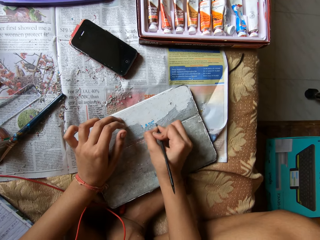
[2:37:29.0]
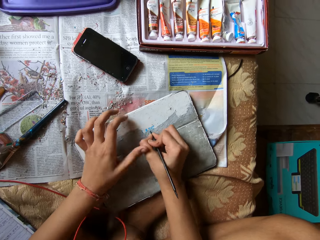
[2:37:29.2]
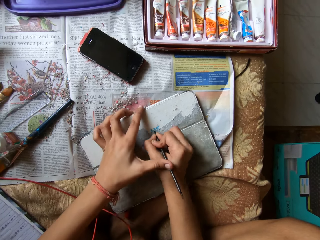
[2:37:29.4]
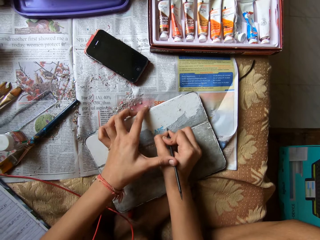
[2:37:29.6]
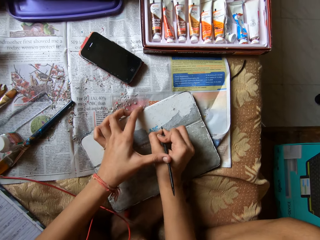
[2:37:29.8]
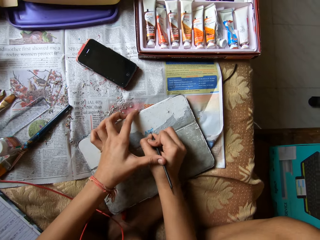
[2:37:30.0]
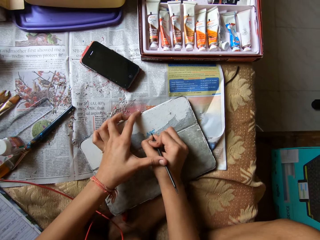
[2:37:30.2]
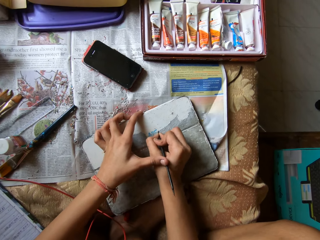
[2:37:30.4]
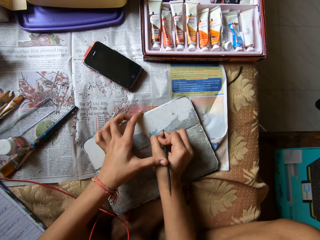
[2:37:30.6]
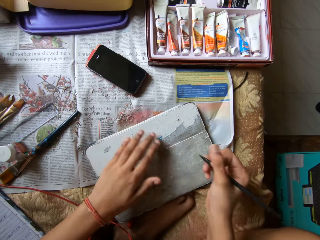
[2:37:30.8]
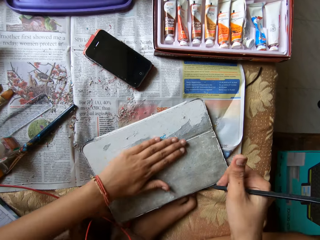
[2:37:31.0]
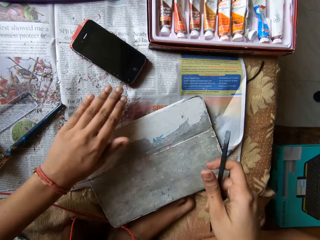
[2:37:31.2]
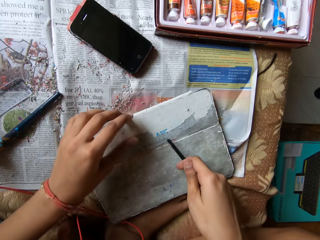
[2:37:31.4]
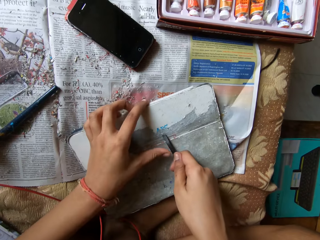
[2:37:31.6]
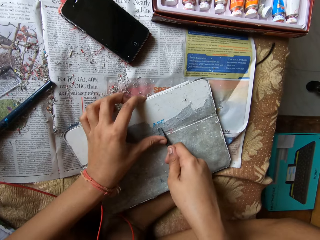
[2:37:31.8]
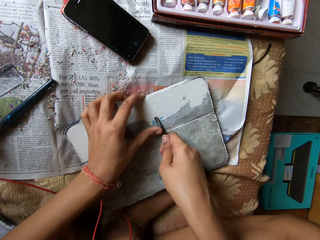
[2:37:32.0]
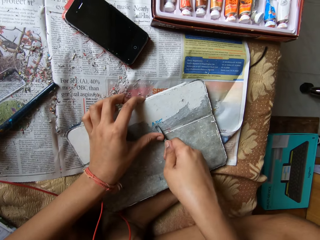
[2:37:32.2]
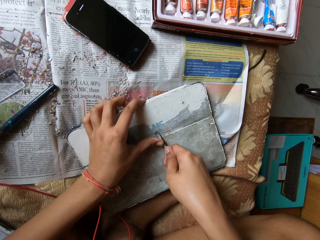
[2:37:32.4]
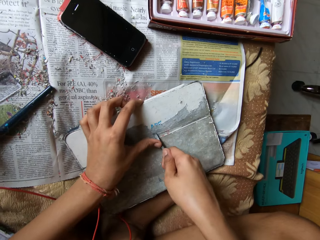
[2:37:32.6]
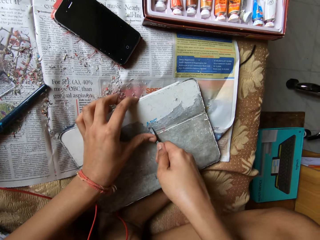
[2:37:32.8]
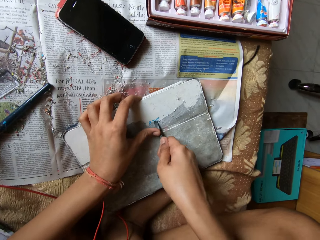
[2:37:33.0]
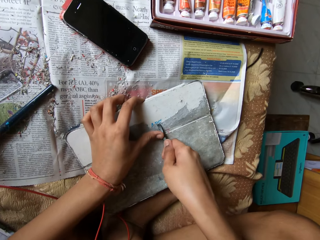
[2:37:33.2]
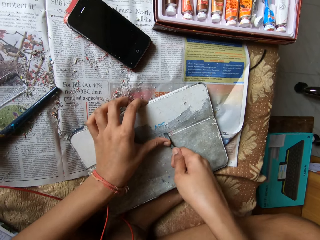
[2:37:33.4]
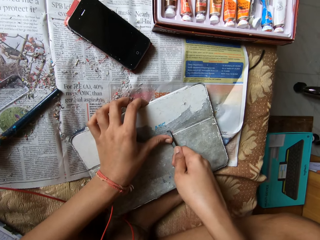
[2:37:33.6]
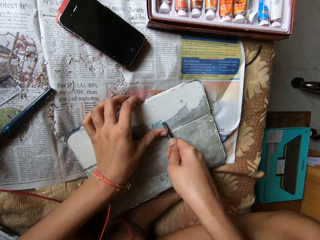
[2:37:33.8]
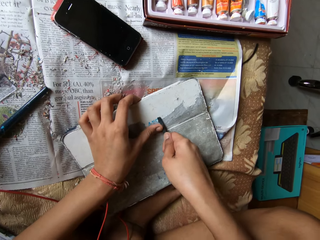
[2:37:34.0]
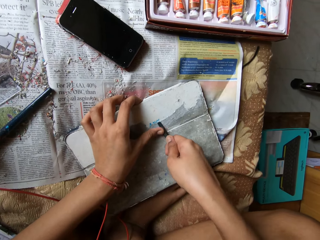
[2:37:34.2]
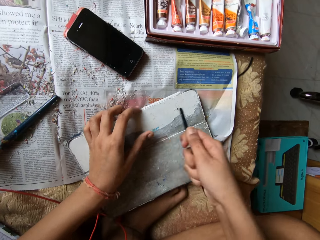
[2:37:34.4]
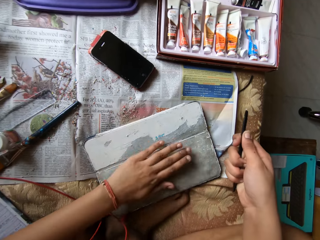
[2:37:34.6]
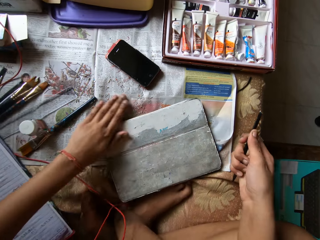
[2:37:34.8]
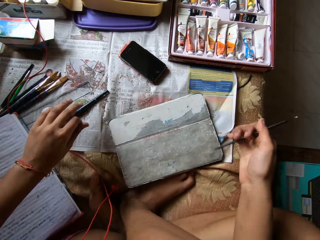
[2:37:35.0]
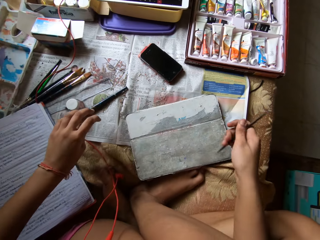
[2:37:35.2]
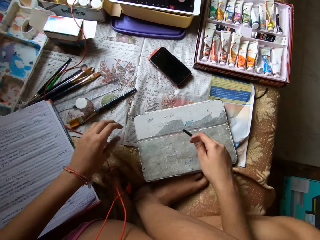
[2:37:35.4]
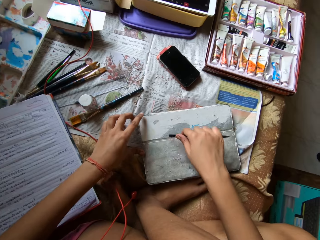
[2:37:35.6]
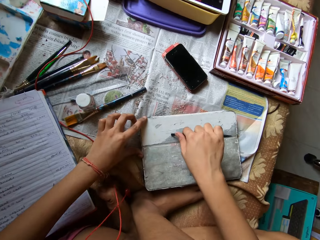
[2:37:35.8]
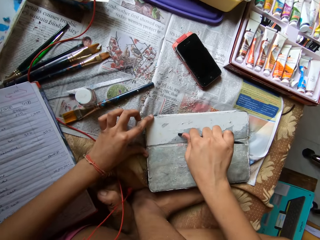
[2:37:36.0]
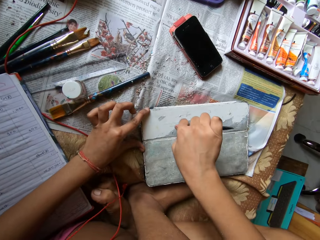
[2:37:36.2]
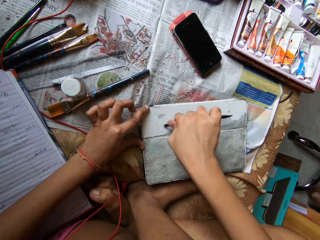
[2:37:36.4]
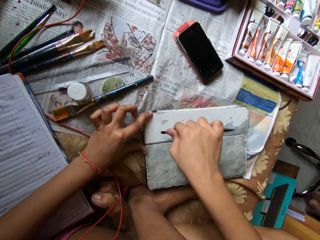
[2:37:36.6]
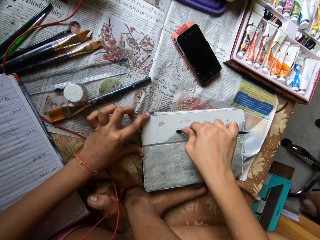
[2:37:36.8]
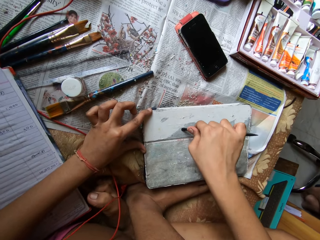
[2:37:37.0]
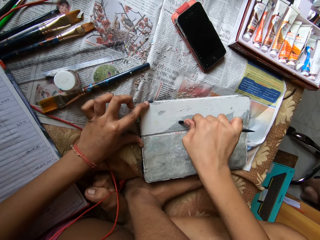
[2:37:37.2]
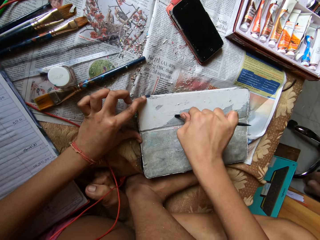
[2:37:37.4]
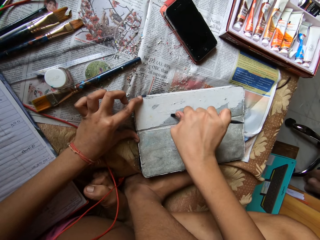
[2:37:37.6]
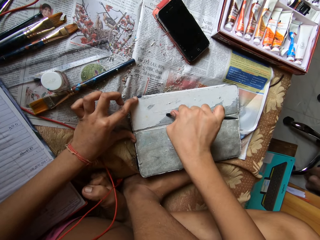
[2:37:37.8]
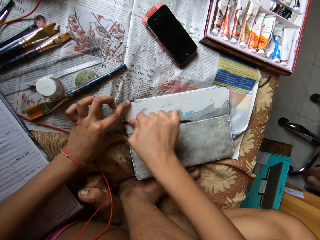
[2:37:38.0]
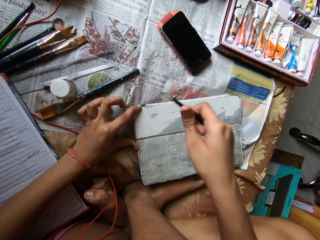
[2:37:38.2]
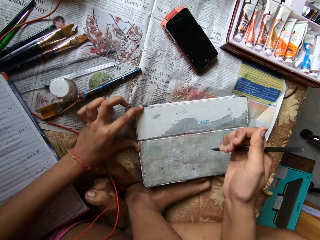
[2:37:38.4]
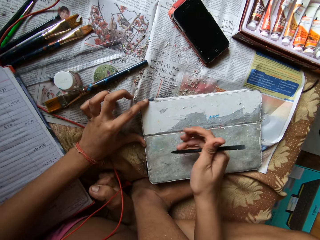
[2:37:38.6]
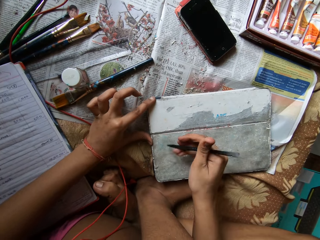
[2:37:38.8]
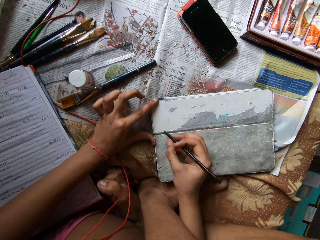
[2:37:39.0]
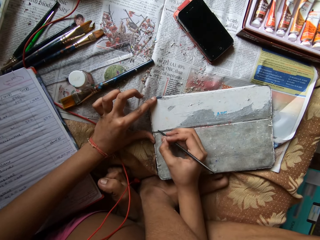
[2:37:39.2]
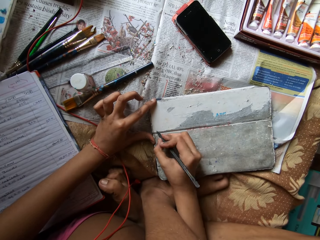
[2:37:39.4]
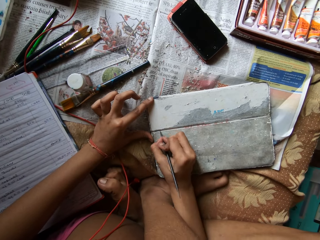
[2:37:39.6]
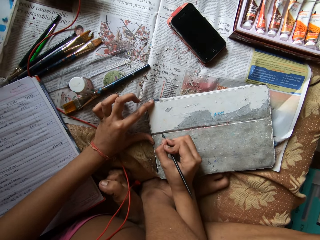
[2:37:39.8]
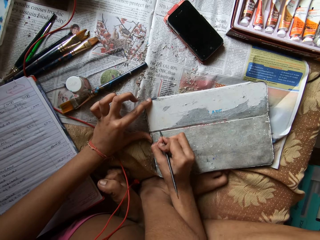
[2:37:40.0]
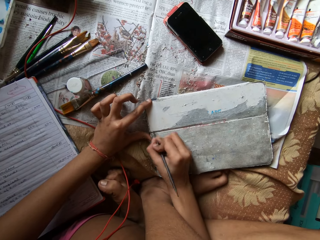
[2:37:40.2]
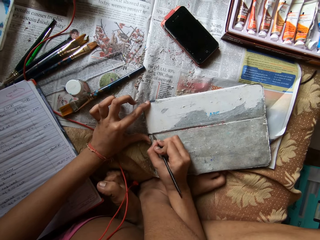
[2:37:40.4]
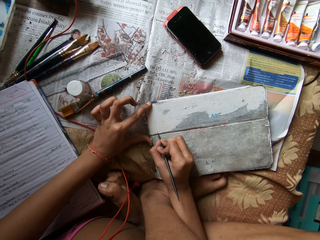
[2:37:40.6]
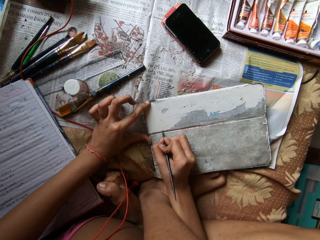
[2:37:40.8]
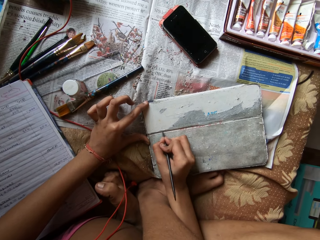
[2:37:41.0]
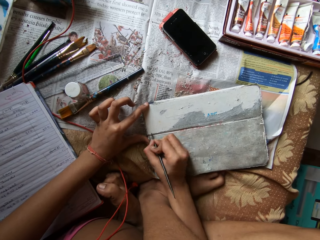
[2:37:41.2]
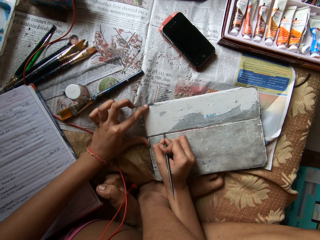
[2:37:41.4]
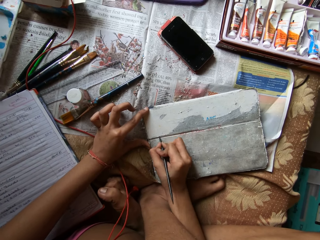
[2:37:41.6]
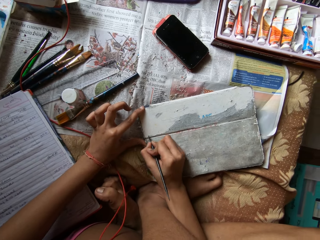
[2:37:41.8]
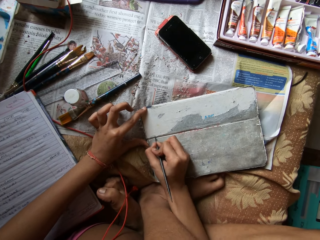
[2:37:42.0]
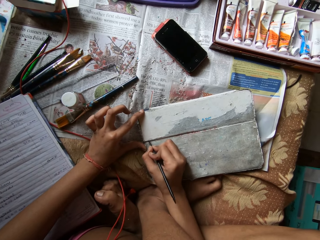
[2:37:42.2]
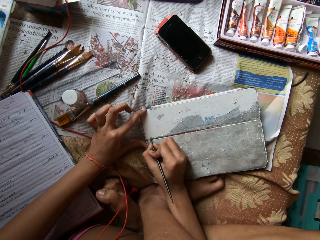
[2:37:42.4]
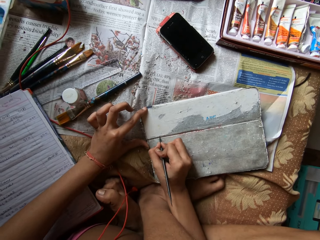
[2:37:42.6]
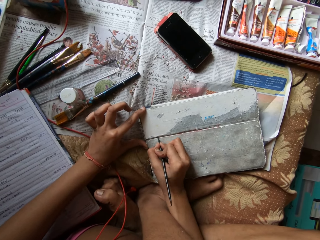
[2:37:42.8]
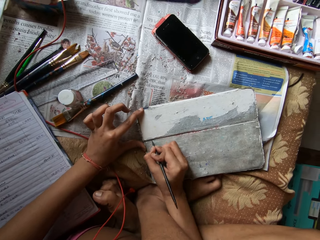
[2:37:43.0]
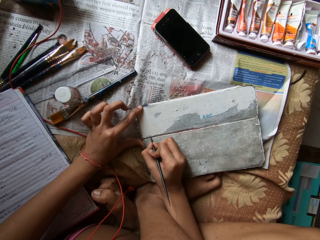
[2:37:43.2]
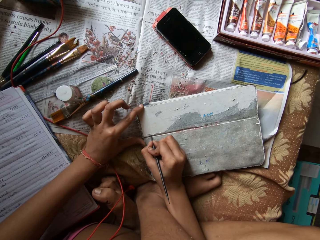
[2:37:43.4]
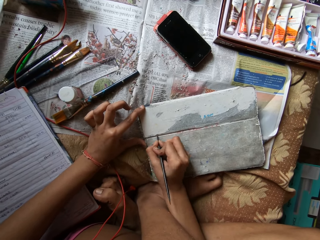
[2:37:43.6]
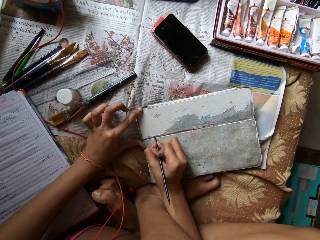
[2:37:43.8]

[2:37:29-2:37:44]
The camera wearer wipes the tablet pouch on the bed with her left hand. She scrapes the tablet pouch on the bed with the scraper pen in her hands. She wipes the tablet pouch on the bed with her left hand. She holds the tablet pouch on the bed with her left hand. She scrapes the tablet pouch on the bed with the scraper pen in her right hand. She scrapes the tablet pouch on the bed again.

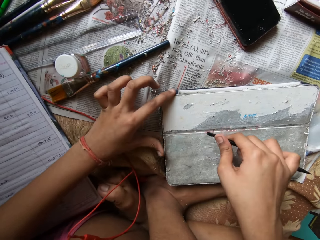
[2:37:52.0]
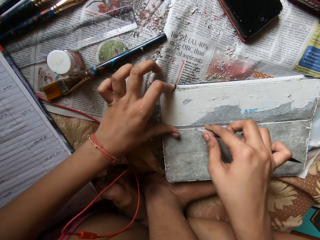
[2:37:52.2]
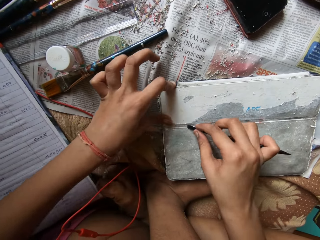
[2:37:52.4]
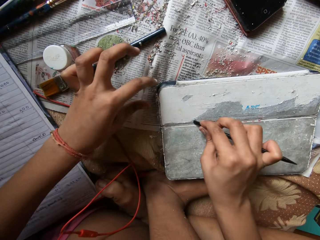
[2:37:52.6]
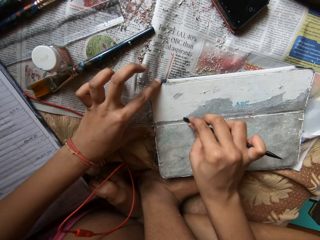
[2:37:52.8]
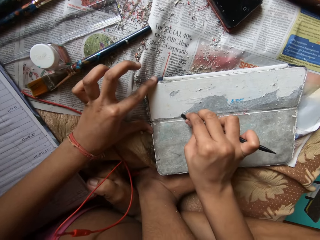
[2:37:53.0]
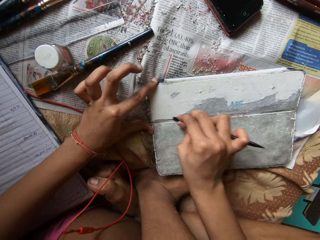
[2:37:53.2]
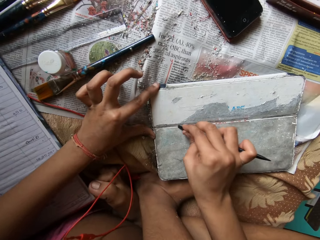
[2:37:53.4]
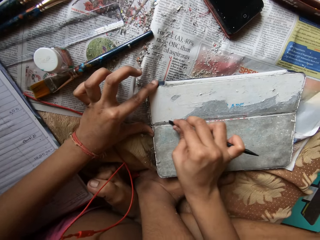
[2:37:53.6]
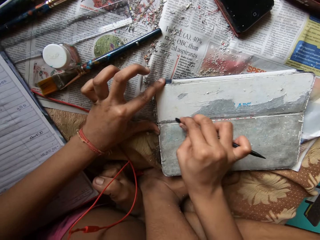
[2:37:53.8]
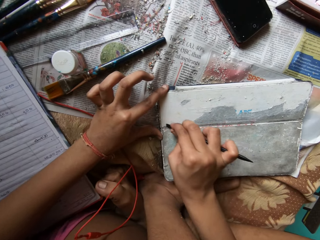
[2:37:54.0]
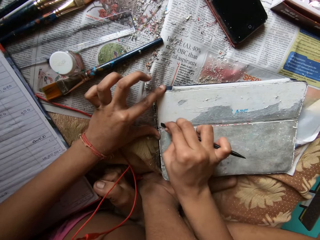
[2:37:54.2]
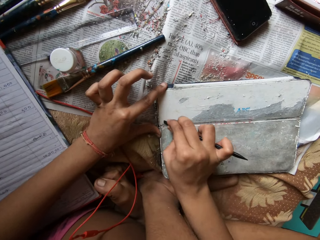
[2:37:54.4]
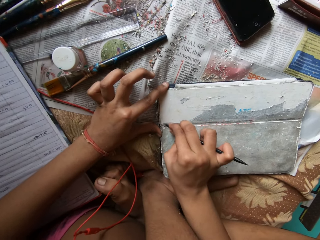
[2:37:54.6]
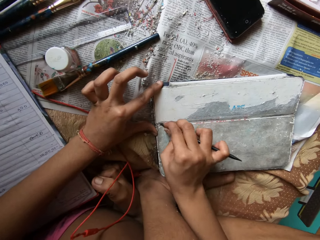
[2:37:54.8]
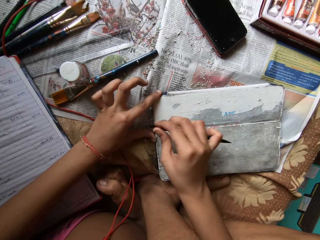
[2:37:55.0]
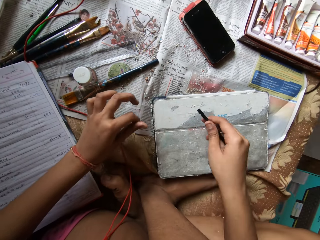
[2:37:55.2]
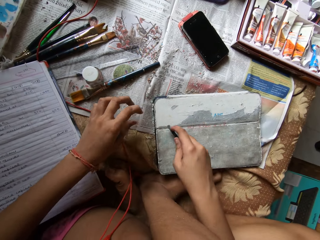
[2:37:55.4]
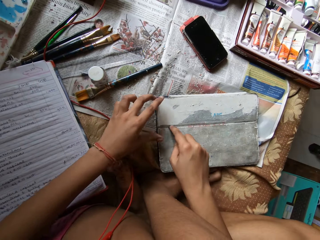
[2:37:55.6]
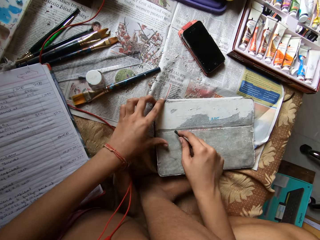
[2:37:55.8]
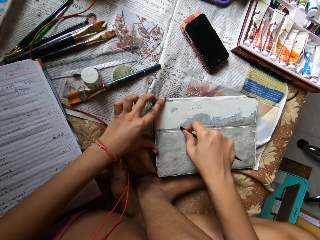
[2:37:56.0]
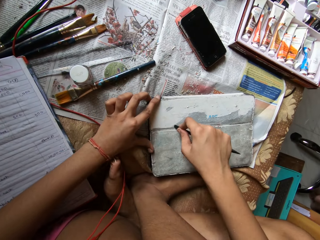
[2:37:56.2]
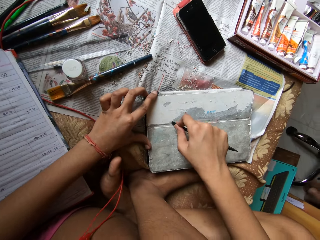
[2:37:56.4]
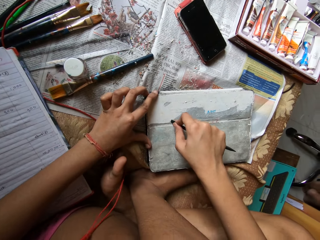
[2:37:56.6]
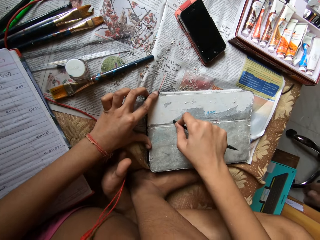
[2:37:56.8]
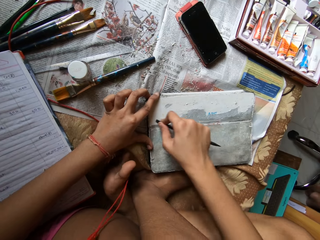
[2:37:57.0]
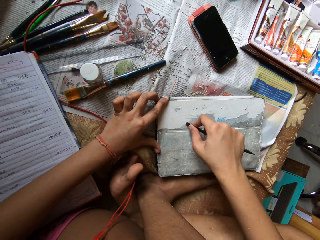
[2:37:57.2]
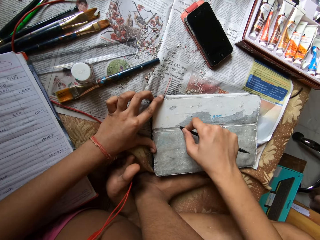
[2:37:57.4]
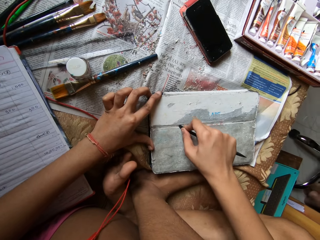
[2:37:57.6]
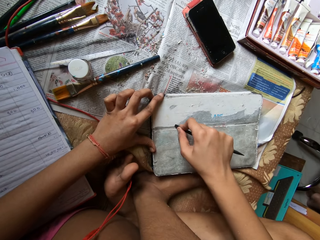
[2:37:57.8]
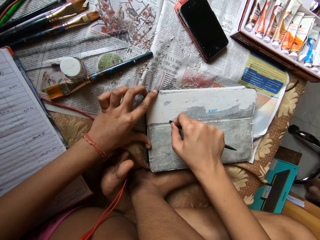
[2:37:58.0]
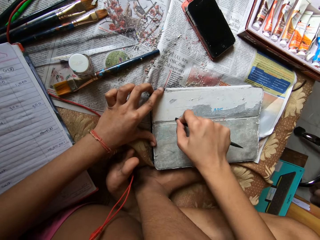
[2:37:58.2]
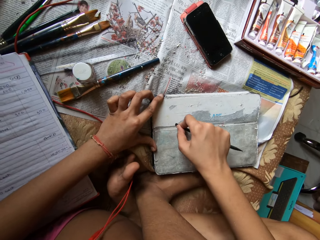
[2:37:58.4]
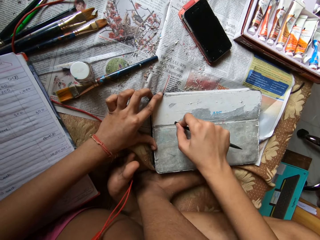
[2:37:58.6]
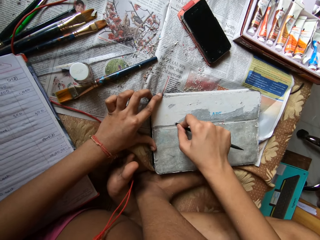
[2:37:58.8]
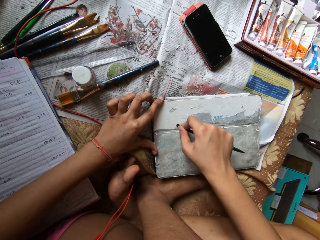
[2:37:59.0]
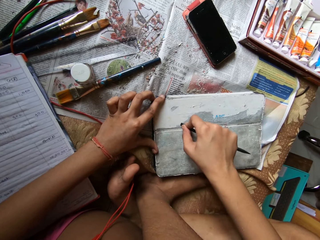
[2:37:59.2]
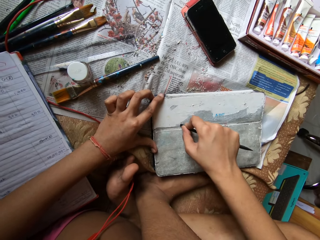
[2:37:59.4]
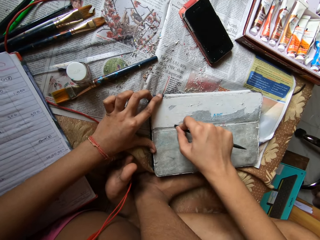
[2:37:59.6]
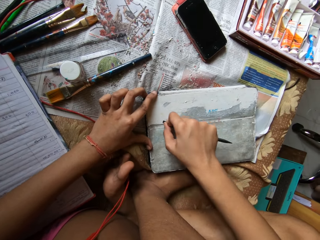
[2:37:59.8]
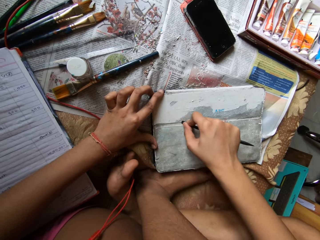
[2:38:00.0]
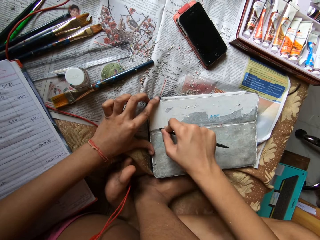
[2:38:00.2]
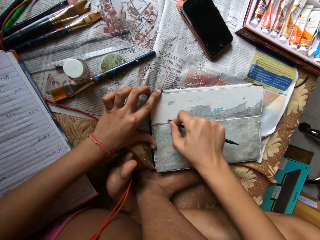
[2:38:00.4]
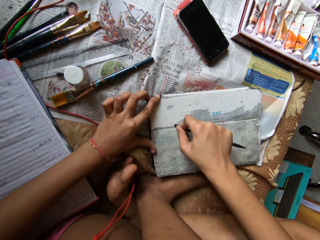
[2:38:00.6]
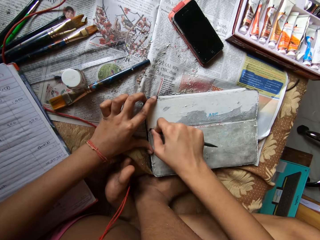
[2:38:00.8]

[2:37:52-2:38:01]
The camera wearer wipes the board with the left thumb. They scrub the board with a pen.
